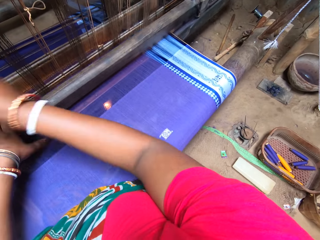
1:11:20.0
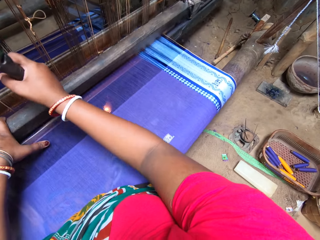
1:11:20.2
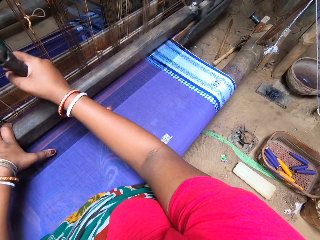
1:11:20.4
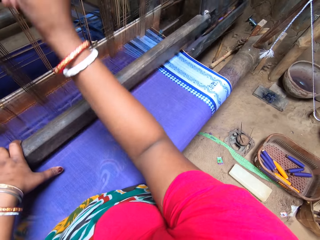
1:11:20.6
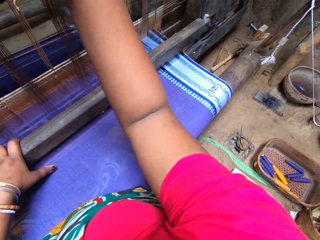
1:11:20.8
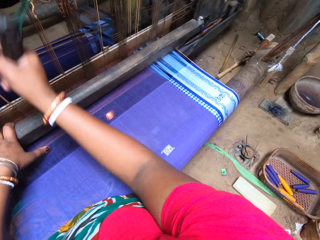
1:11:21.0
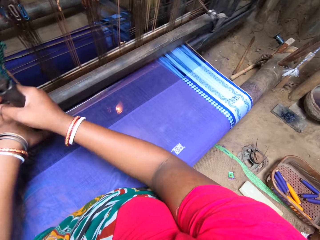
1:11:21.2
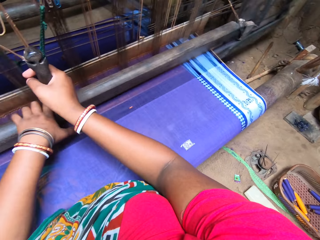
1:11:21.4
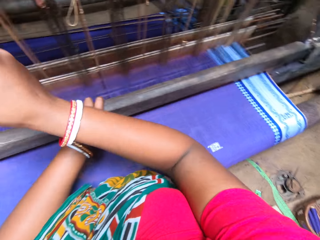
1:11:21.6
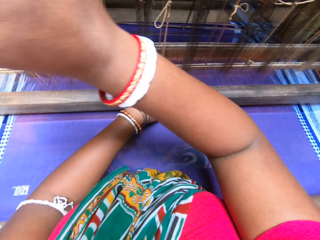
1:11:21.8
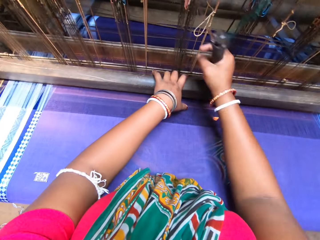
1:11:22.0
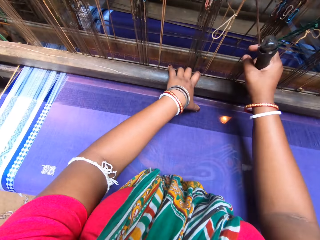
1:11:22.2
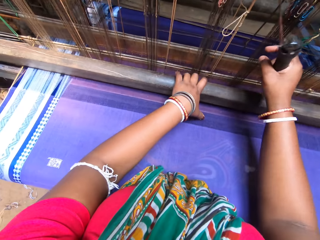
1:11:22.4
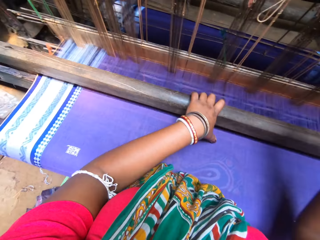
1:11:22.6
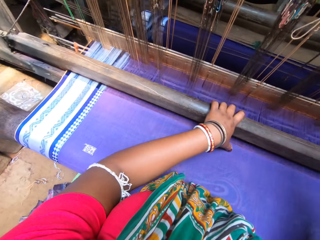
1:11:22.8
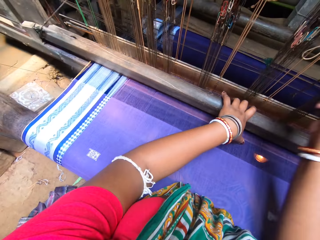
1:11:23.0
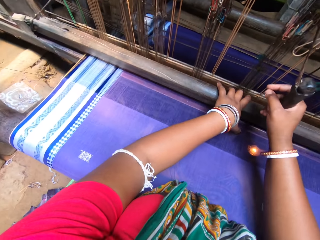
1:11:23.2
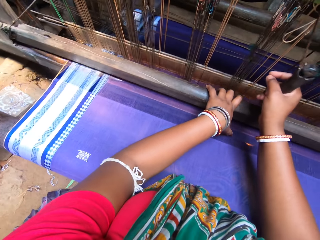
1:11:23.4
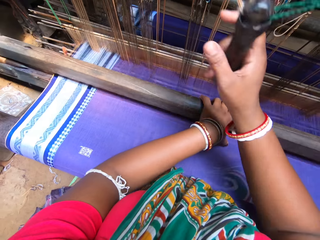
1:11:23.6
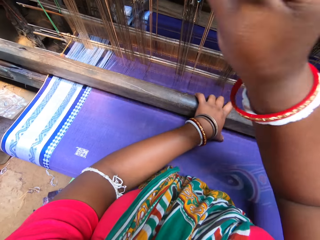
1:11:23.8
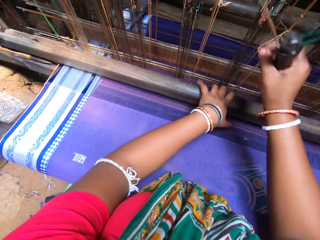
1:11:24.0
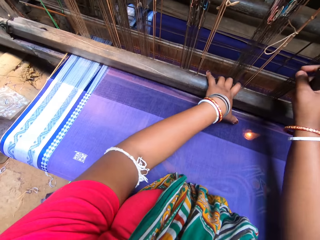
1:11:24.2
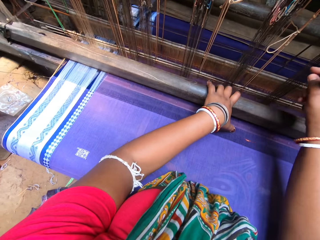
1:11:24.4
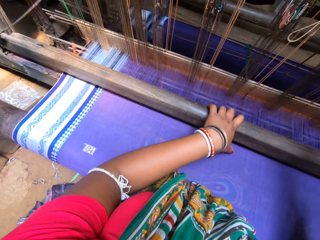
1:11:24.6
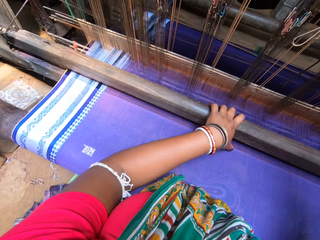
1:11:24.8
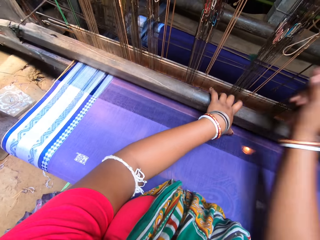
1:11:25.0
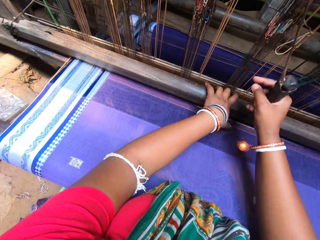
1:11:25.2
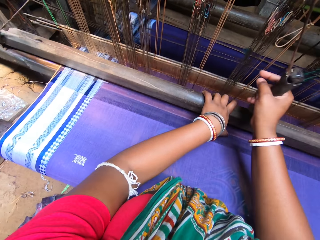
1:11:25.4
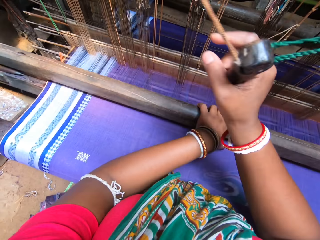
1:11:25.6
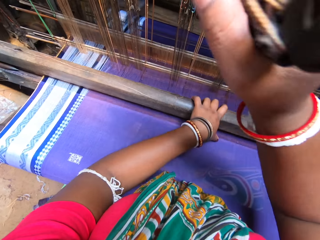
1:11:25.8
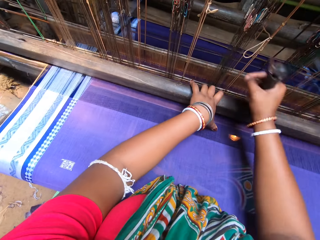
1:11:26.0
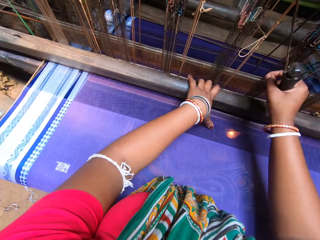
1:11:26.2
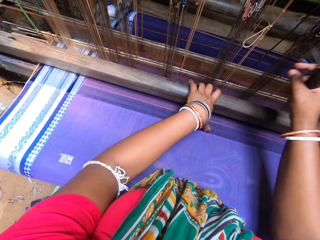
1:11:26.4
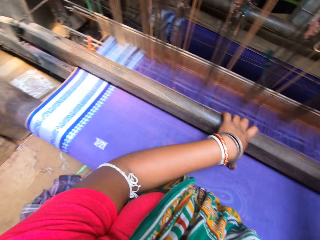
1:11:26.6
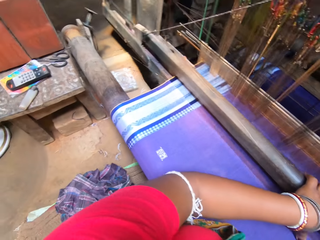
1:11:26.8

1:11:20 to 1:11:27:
The woman converses with the camera wearer.

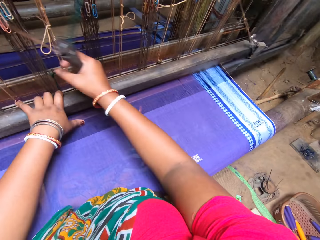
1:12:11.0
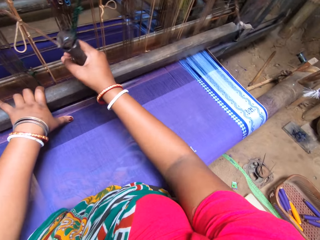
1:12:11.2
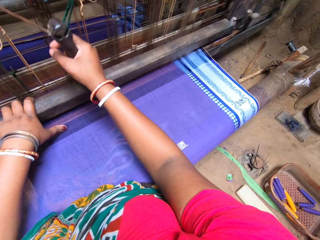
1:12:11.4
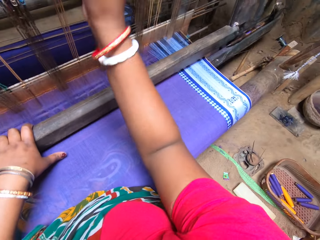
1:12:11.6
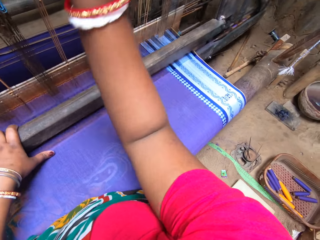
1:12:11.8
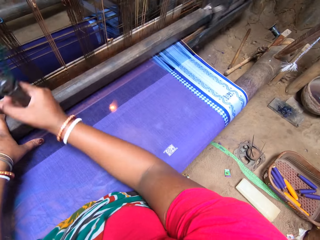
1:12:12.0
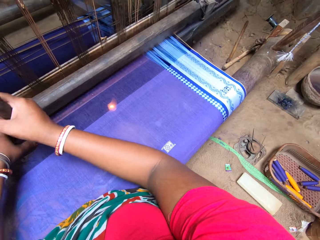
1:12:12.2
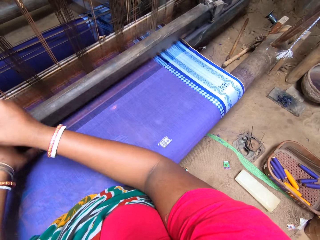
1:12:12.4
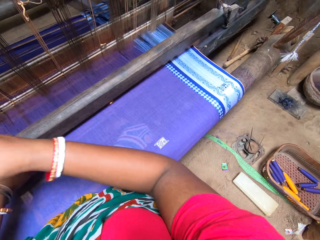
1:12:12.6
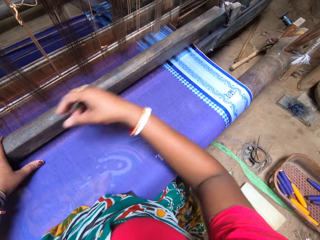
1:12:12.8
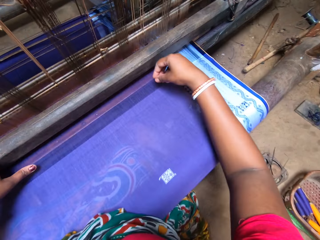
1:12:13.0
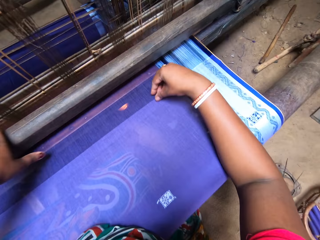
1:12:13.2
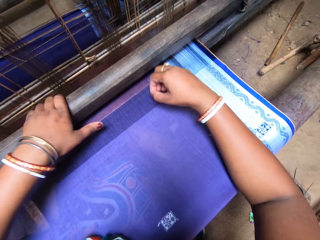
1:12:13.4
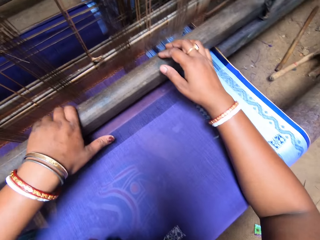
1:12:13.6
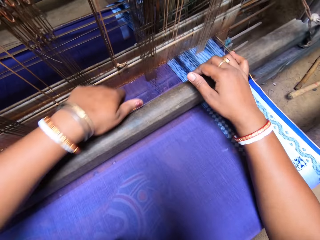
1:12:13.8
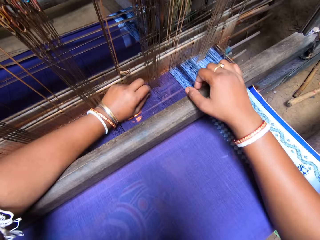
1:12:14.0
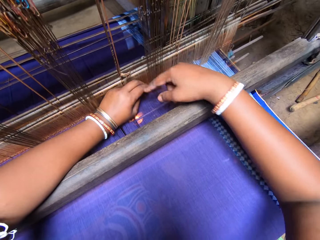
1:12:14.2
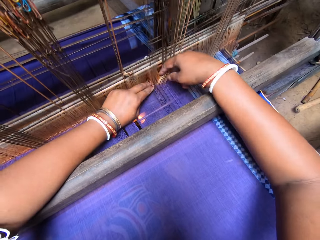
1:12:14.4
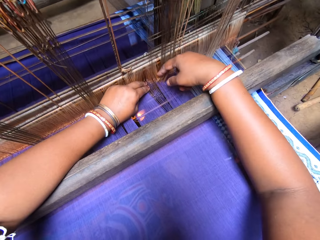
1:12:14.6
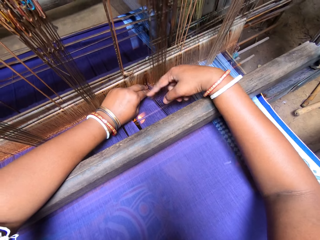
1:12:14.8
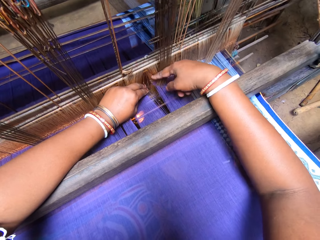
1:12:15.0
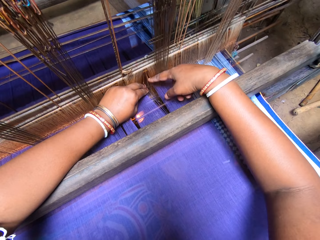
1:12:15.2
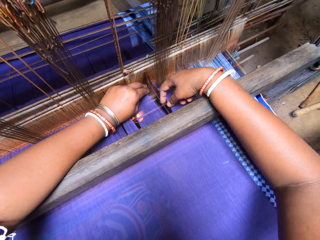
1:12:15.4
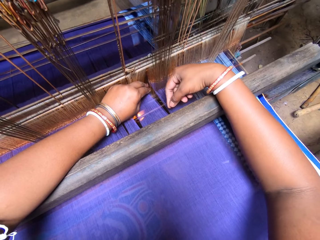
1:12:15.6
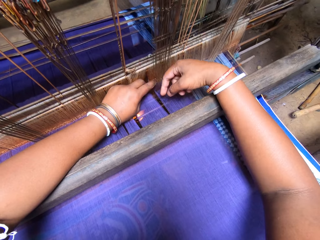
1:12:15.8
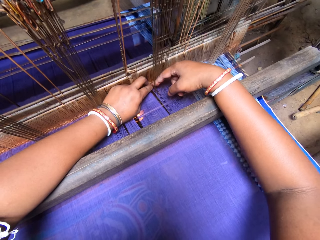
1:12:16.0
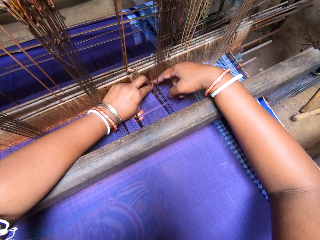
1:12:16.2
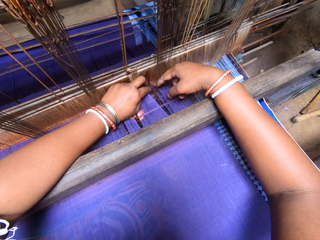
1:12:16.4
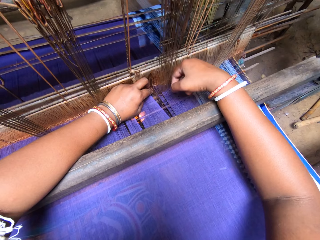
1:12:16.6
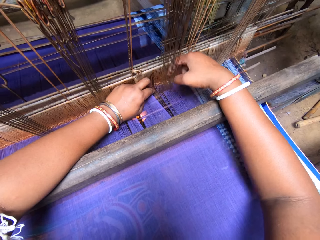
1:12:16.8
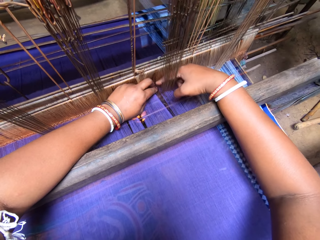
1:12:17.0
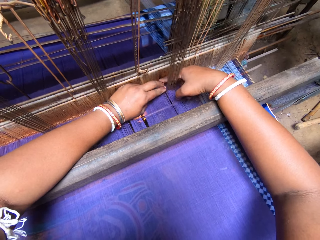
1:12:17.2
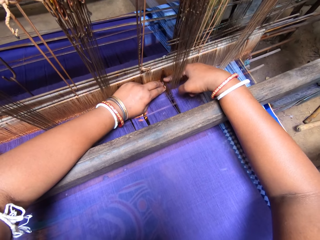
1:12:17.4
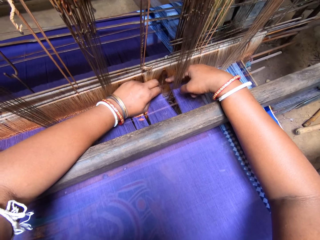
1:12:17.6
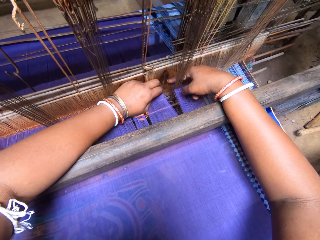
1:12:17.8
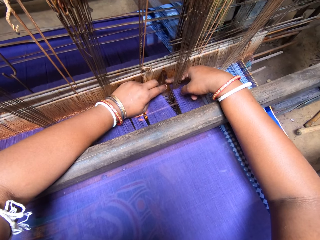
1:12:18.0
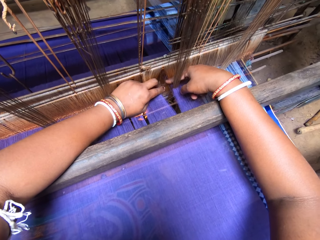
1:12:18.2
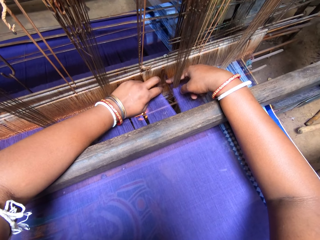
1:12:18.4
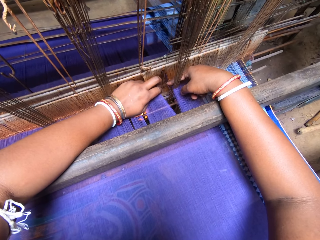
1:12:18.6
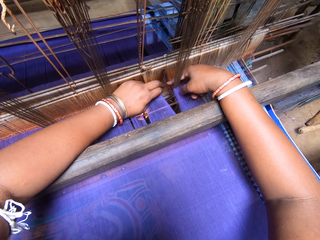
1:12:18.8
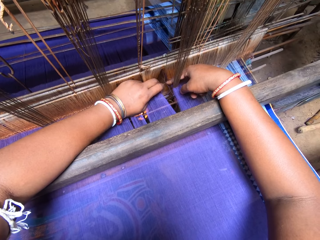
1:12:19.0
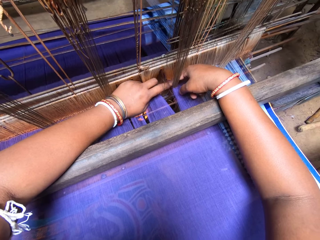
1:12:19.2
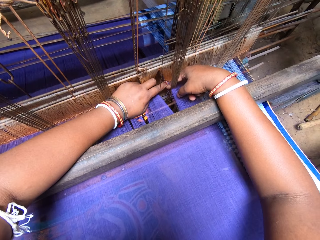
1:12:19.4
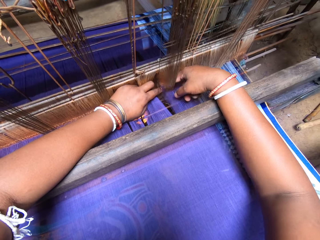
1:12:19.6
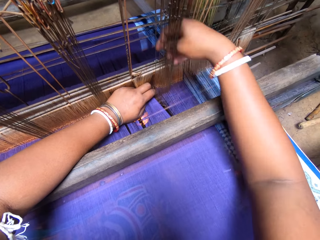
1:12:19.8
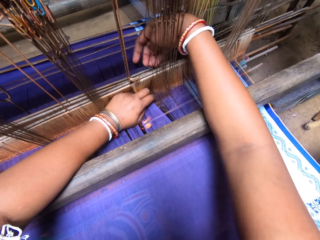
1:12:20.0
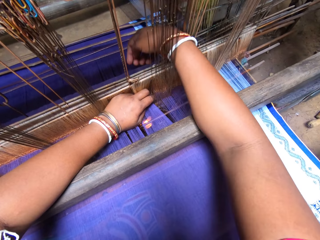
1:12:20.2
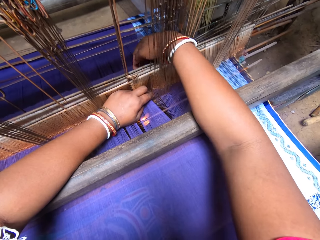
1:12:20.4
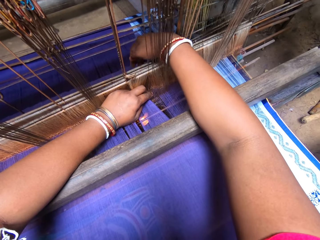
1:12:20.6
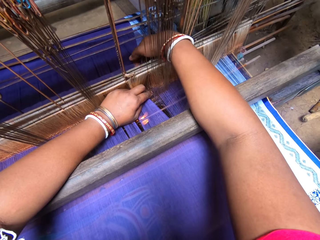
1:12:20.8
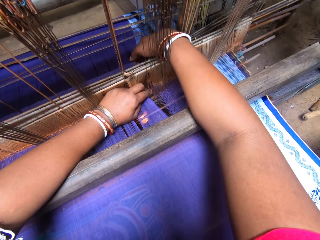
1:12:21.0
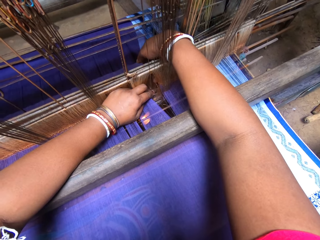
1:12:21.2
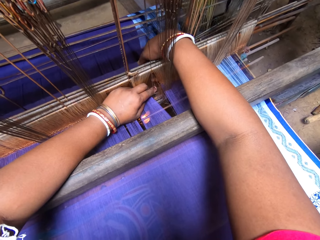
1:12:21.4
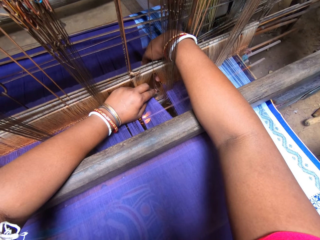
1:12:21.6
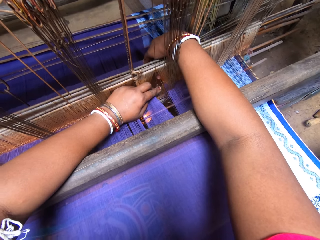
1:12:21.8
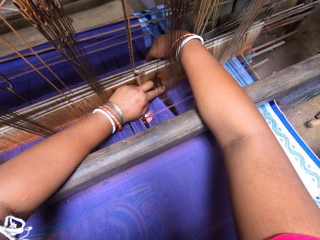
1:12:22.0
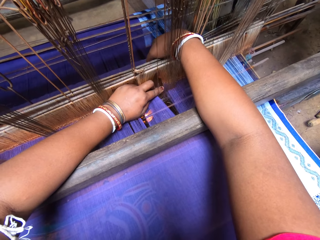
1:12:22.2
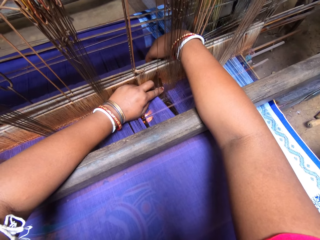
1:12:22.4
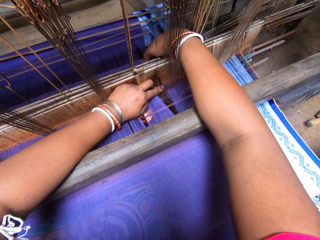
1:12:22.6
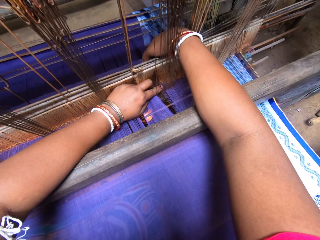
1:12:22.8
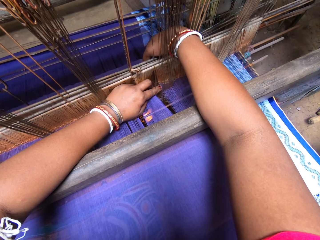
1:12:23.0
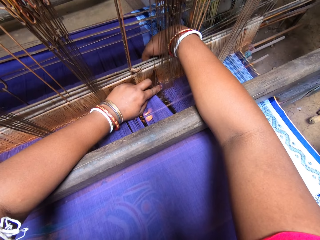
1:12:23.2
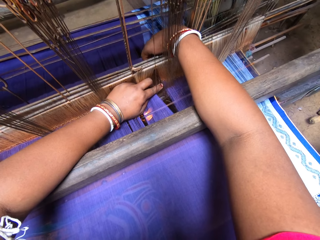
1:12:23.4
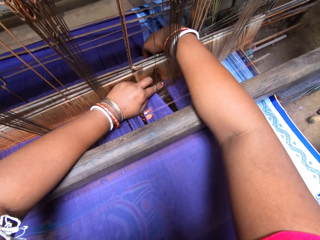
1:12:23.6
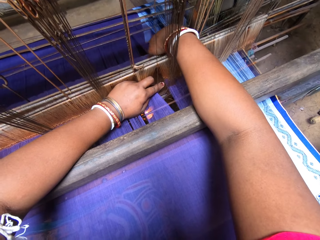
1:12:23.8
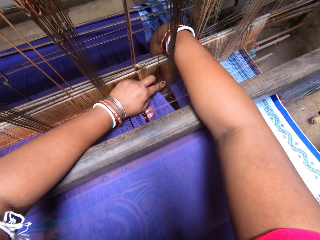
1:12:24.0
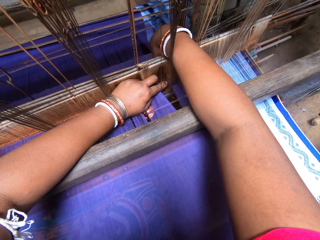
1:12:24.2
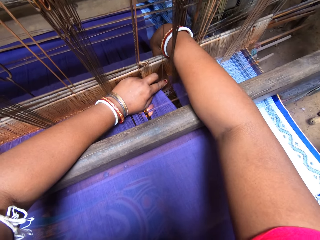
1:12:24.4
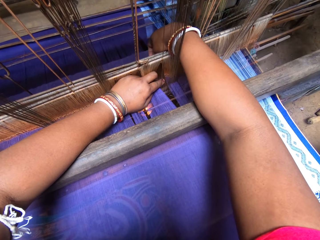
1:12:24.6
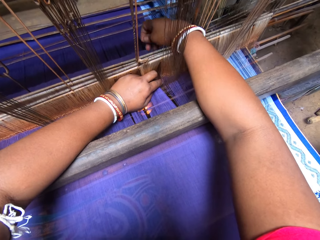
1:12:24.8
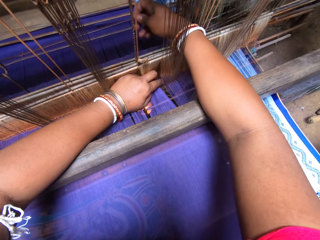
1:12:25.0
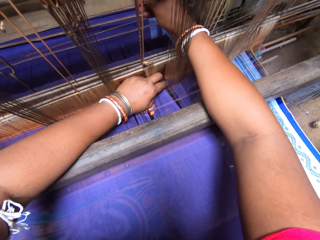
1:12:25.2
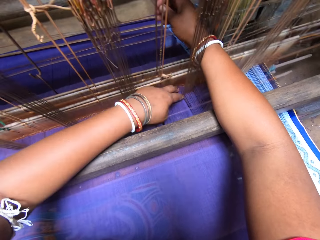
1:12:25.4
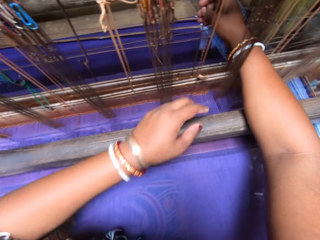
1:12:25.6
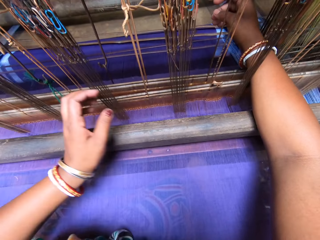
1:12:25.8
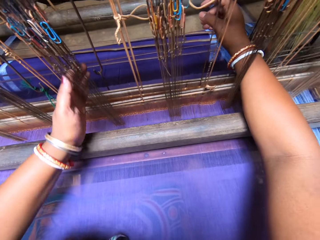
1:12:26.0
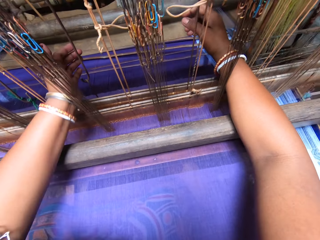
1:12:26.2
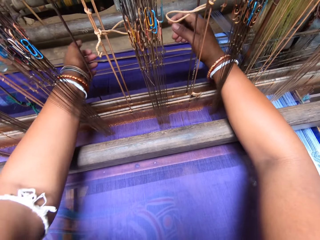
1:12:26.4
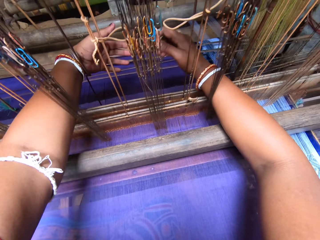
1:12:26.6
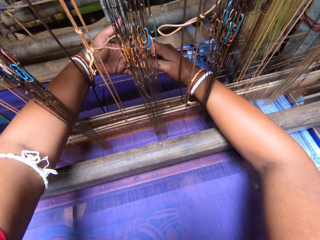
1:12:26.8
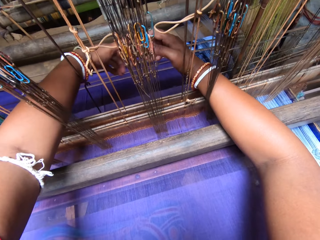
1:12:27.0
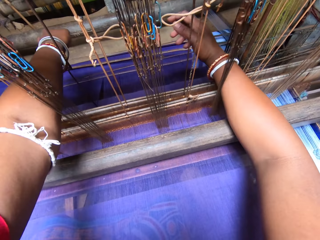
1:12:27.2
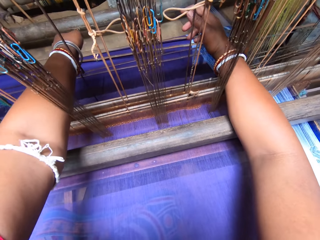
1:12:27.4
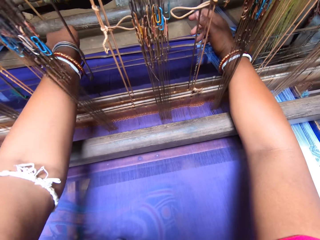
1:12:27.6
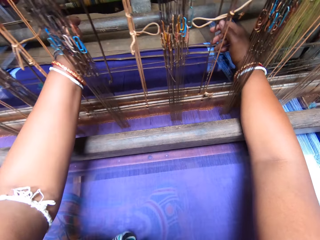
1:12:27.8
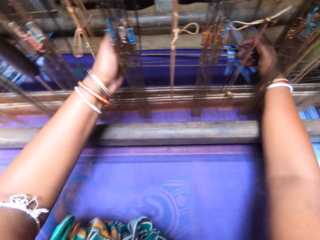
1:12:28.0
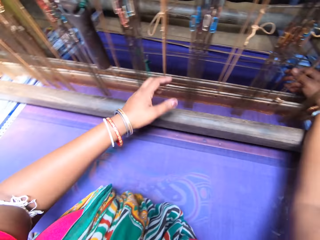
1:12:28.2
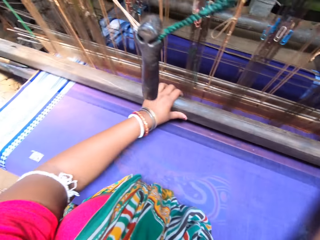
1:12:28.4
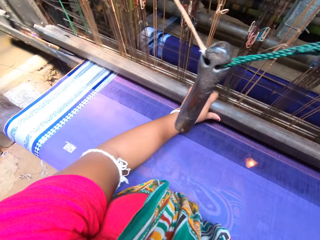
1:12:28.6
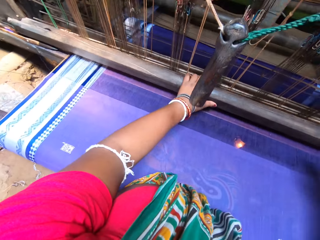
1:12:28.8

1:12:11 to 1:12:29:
The camera wearer removes dirt from the woven sari with her right hand. She moves a sley with her left hand. She adjusts the yarn with both hands. She touches the thread. She adjusts some heddle with both hands. She lifts up the hand.
